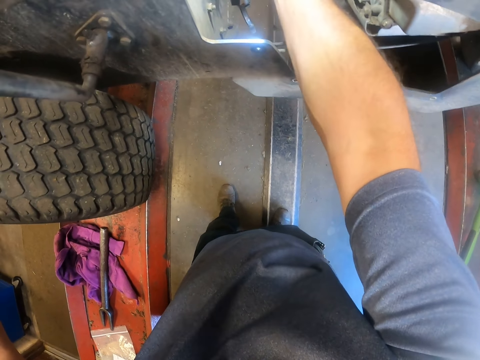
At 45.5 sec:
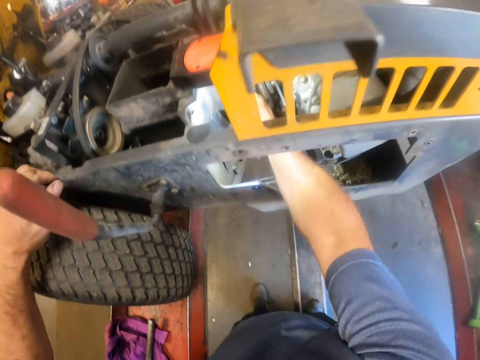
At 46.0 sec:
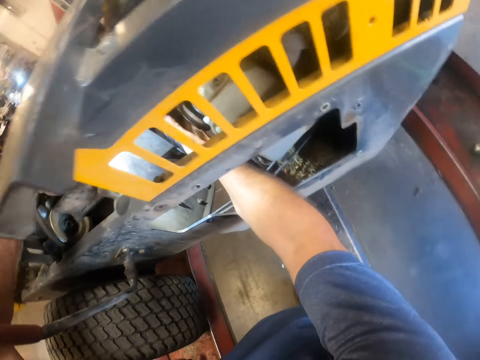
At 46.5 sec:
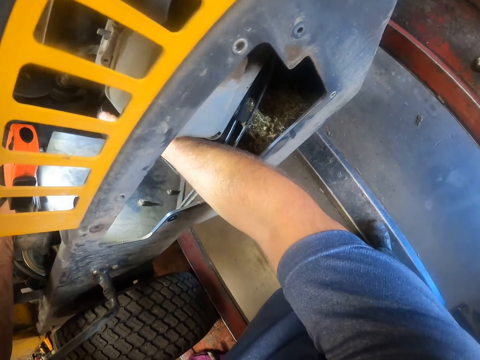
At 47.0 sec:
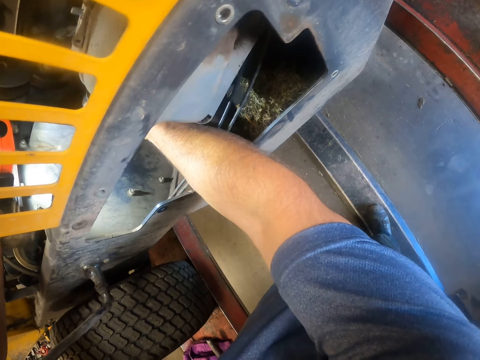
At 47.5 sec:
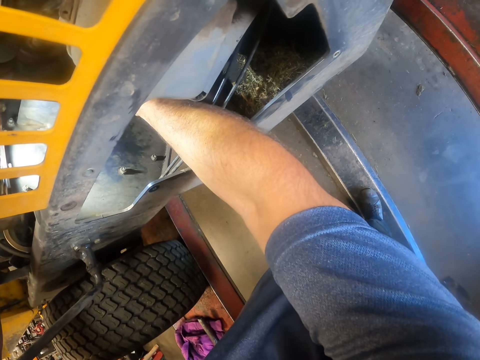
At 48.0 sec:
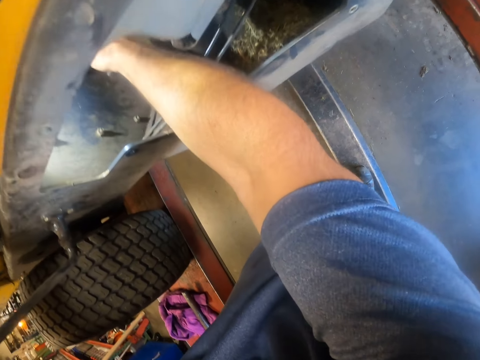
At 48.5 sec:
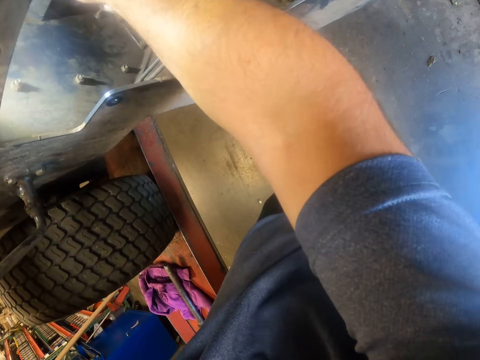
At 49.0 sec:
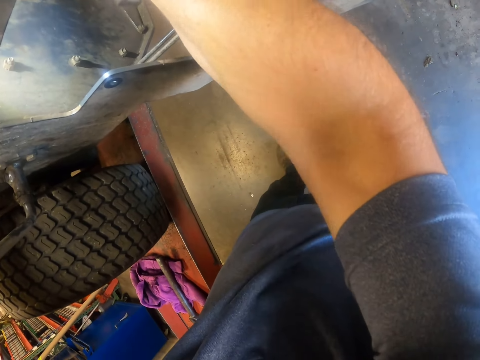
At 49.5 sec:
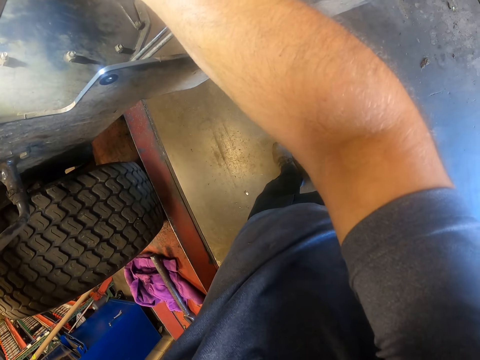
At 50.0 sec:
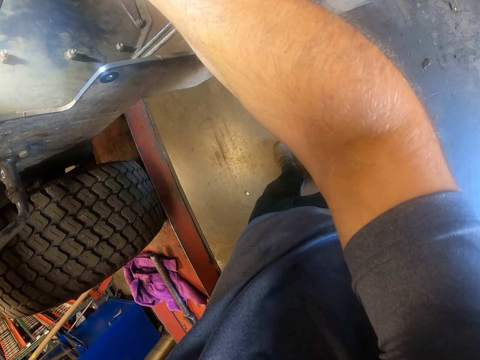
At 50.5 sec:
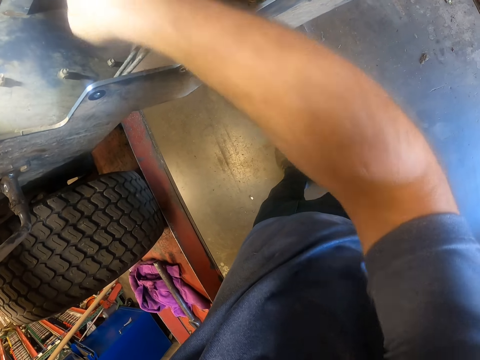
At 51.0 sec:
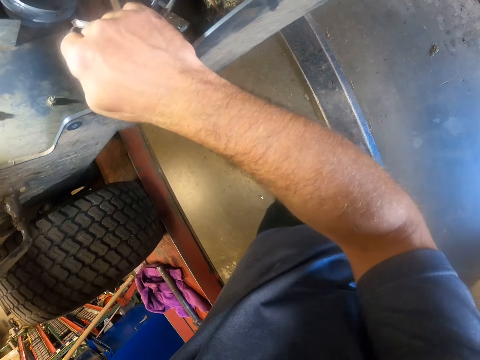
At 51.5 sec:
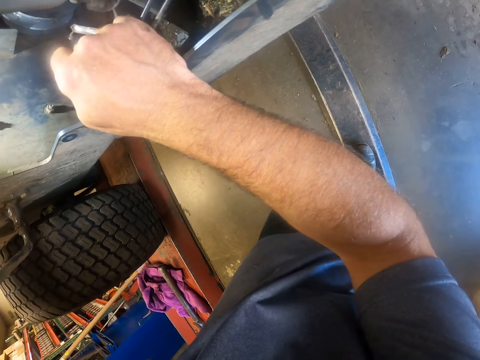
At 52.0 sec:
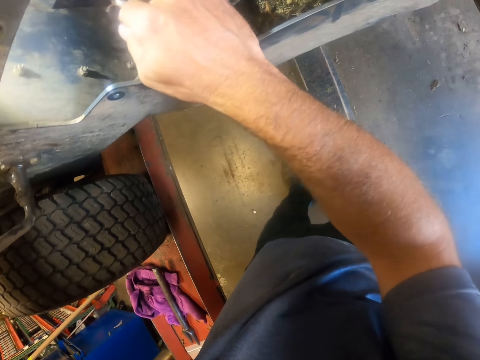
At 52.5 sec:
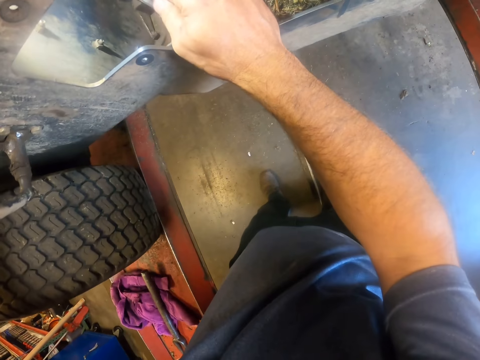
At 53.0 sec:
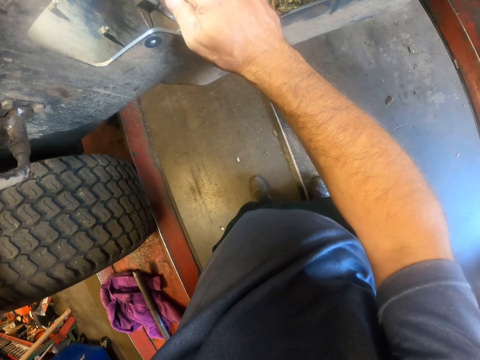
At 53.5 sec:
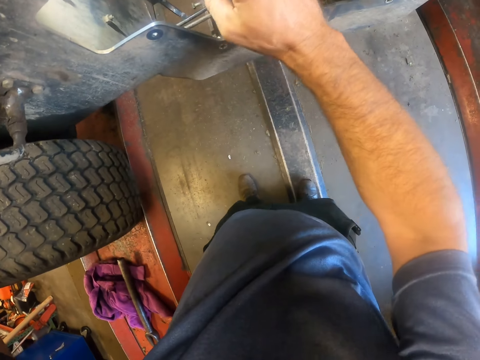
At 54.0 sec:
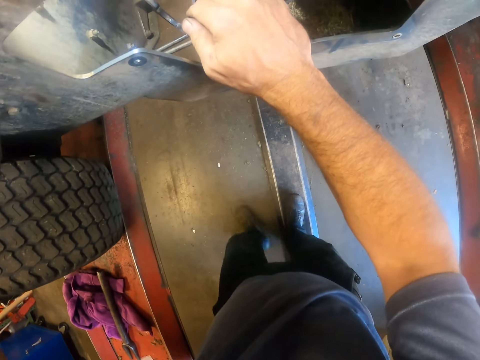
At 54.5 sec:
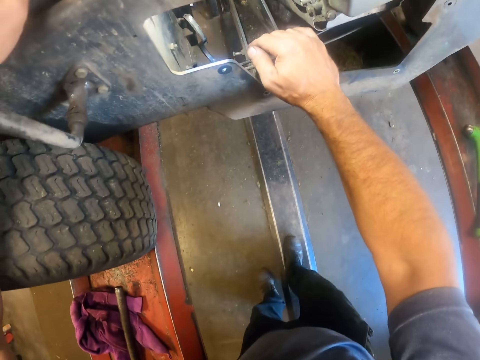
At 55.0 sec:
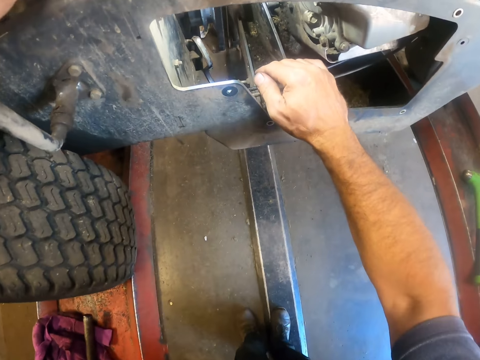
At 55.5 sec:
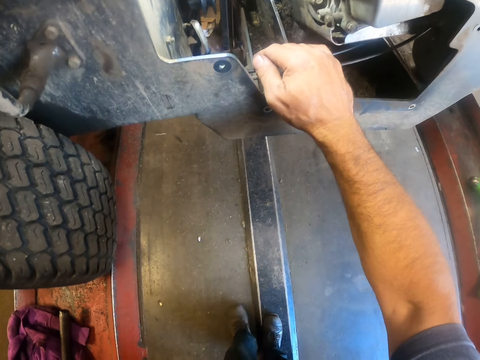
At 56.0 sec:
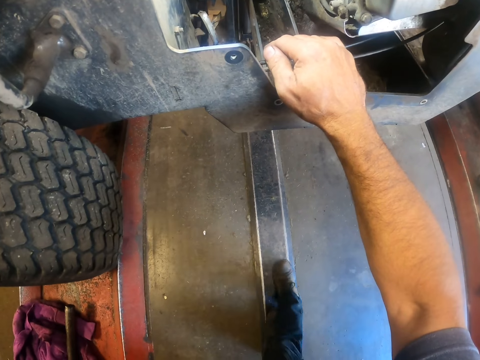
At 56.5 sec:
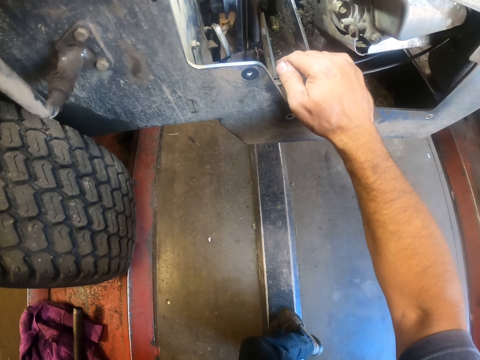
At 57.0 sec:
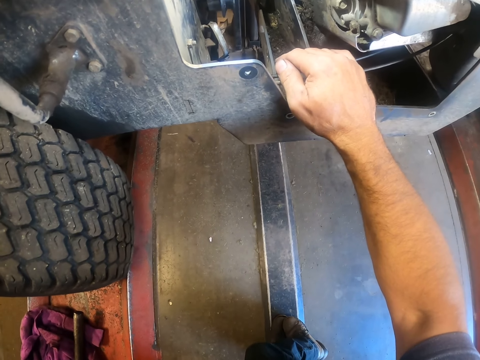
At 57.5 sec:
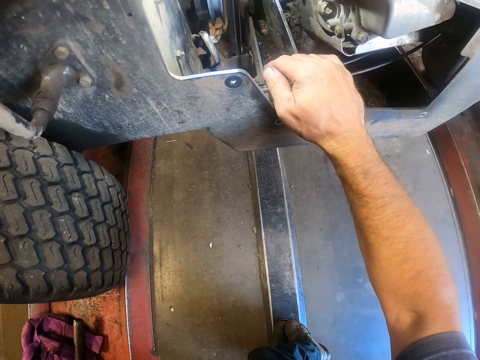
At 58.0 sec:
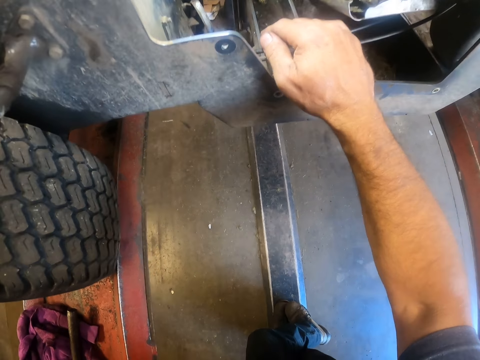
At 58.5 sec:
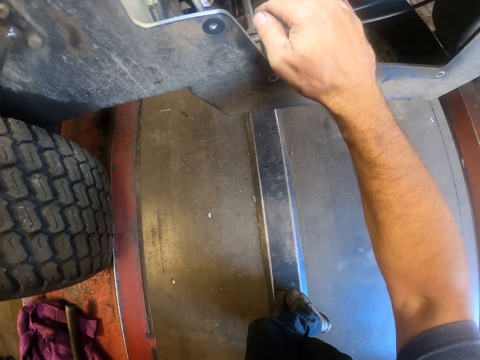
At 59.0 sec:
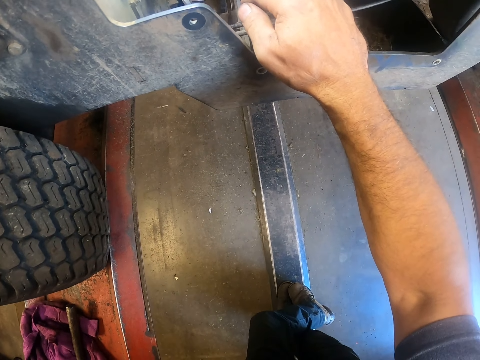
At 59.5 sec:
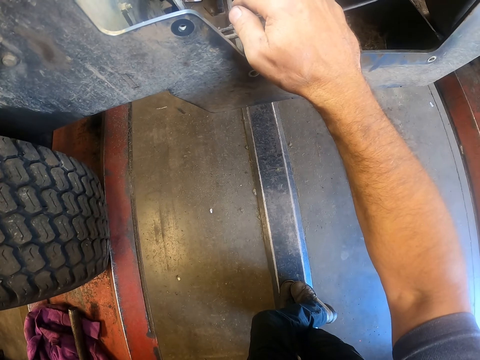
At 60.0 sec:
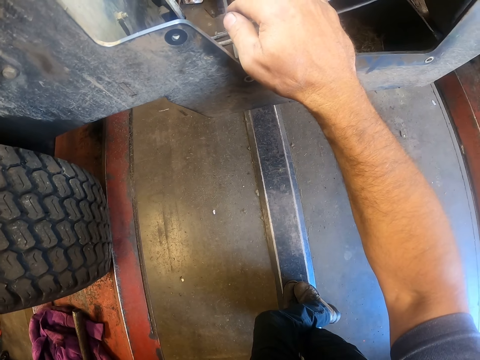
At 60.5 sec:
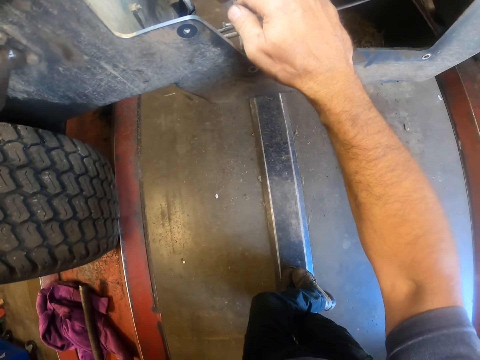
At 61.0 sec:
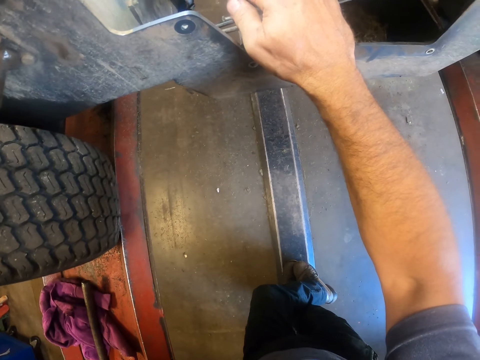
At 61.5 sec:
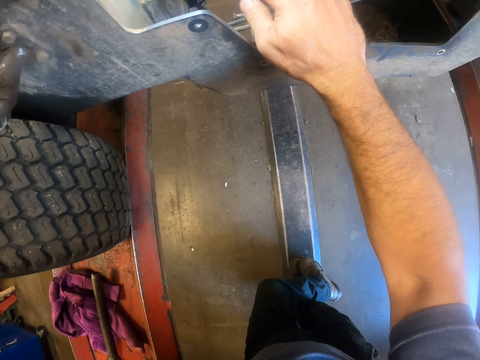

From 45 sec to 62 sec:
The camera wearer puts his left hand into the riding mower. He removes his right hand from the riding mower. He looks at the lawn mower.

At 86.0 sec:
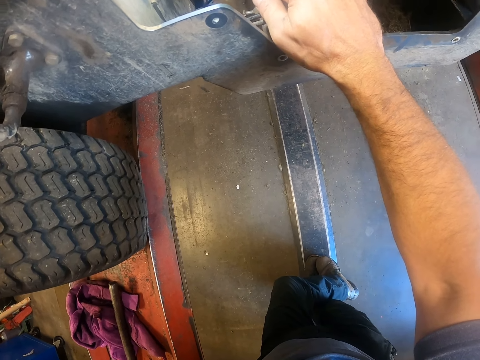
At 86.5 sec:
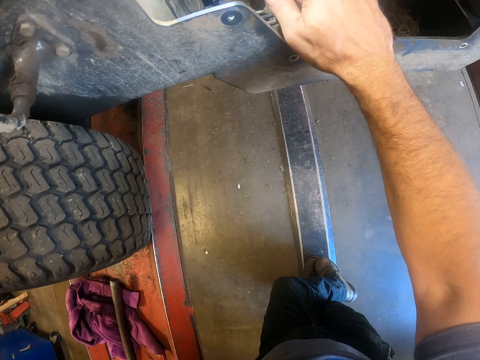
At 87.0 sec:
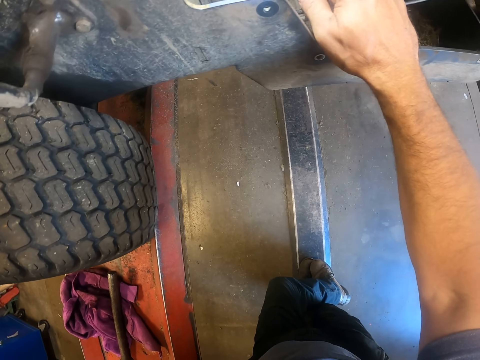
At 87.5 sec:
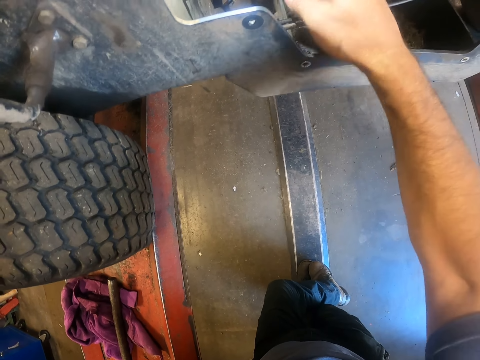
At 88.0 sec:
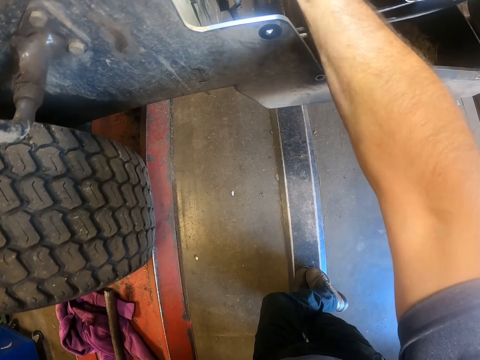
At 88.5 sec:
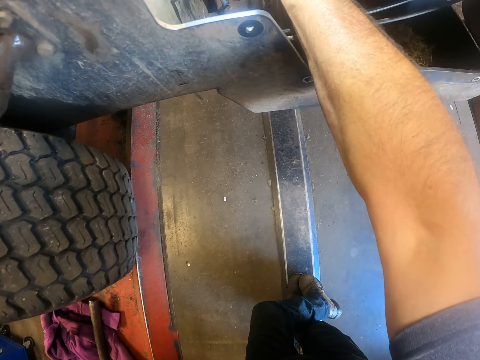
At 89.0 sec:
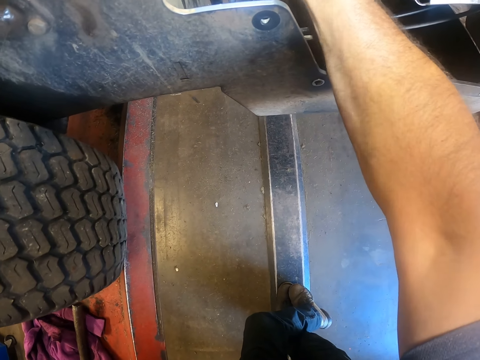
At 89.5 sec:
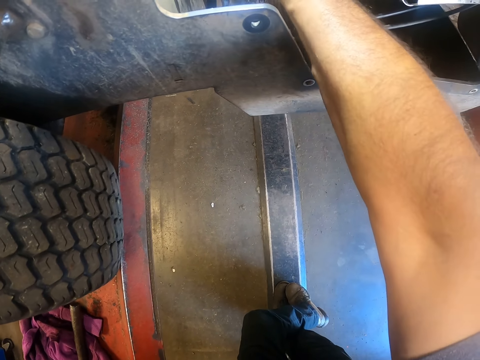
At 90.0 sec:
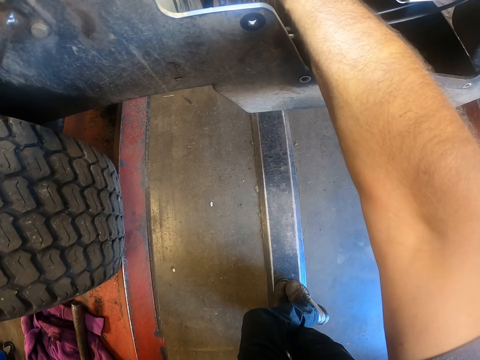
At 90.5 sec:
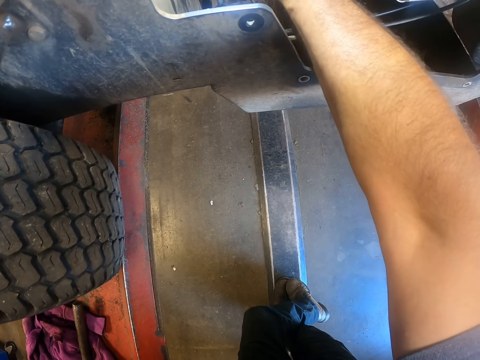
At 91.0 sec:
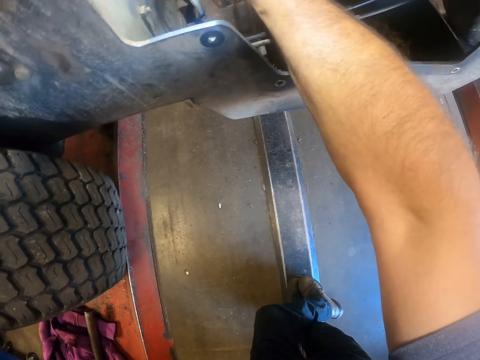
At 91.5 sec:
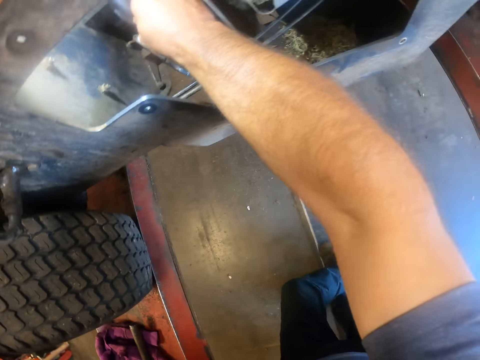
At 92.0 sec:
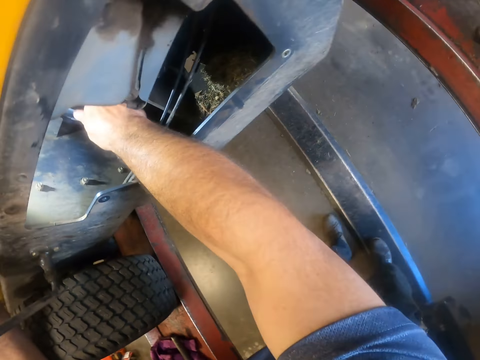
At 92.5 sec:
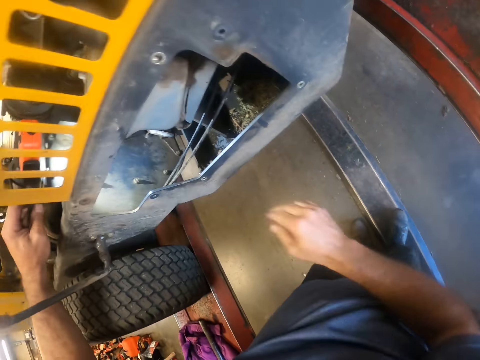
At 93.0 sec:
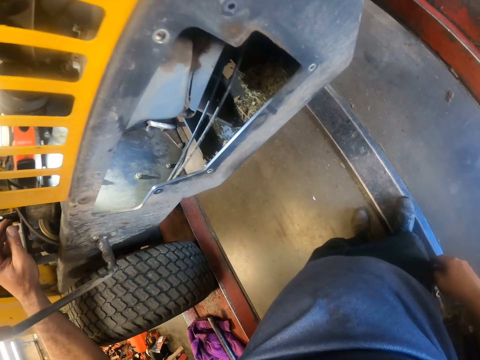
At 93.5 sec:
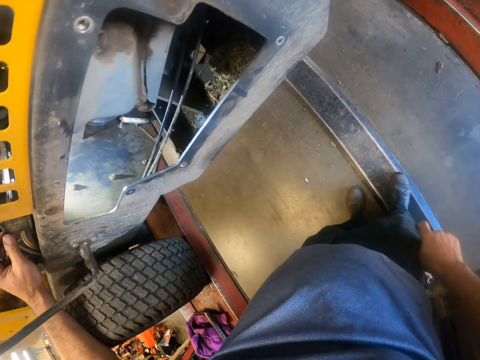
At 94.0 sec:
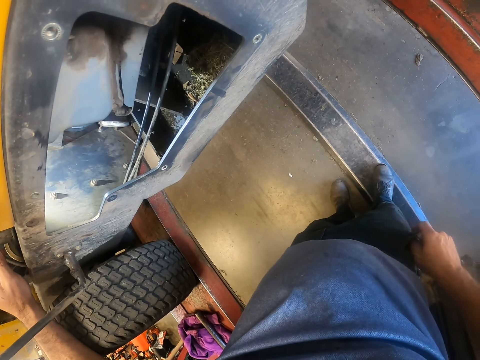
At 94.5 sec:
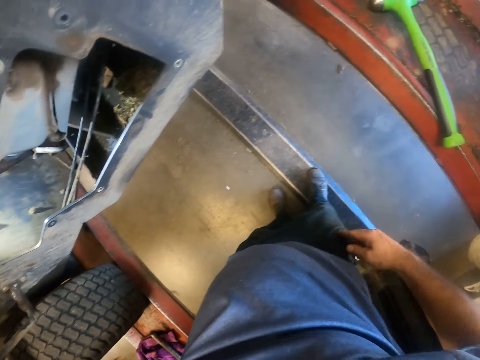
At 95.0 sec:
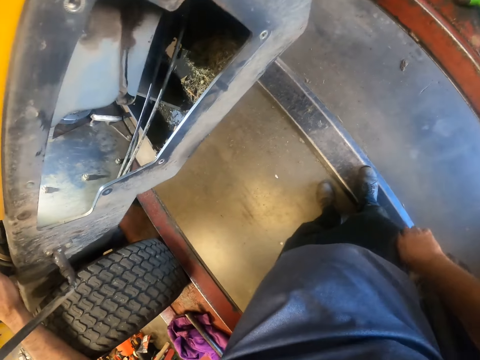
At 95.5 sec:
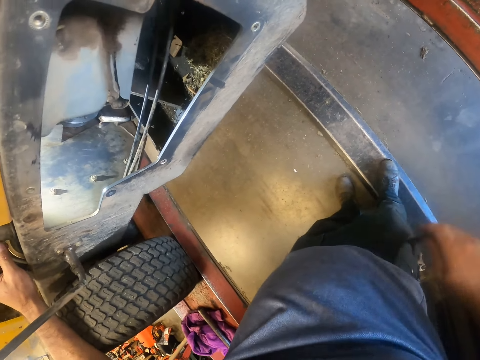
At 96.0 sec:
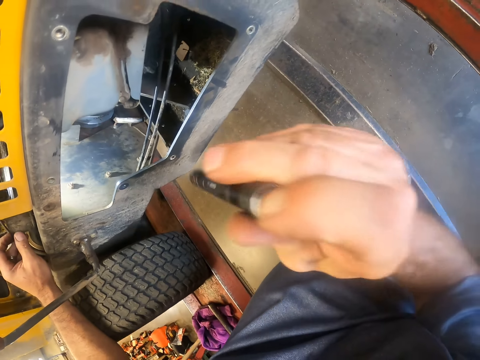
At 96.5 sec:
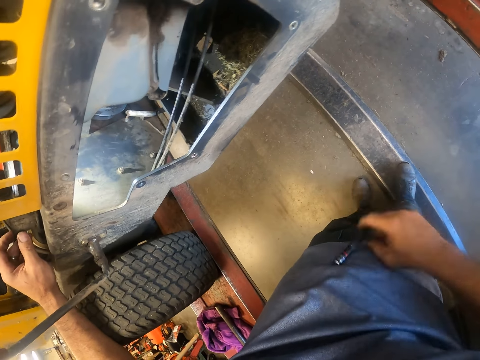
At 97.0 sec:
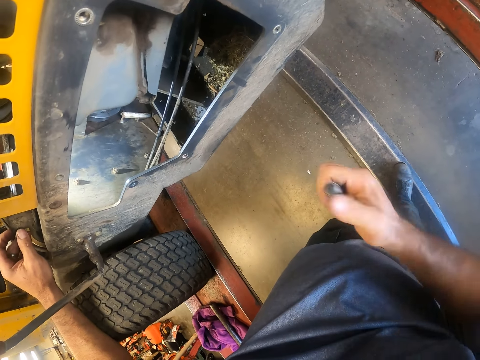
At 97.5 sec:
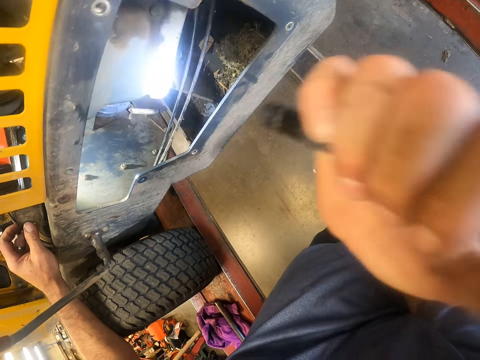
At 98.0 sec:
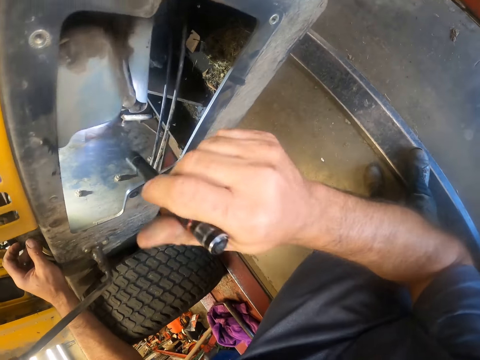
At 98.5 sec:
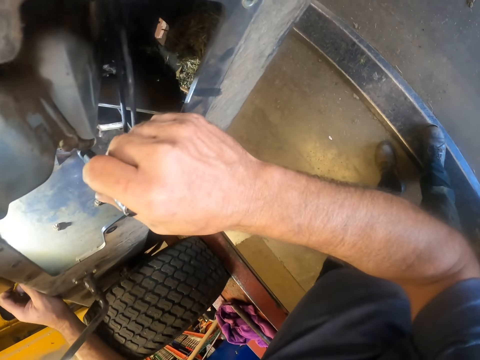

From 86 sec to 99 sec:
The camera wearer puts his right hand into the riding mower. He holds the lawn mower. He removes his right hand from the riding mower. He looks at the lawn mower. He removes his left hand from the riding mower. He takes a torch from his pocket with his right hand. He turns on the torch. He lights the lawn mower. He puts the torch into the riding mower with his right hand.
